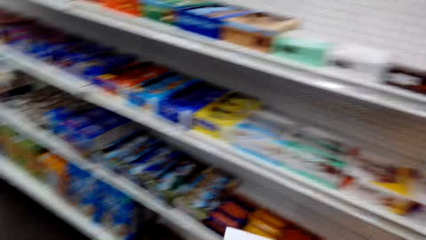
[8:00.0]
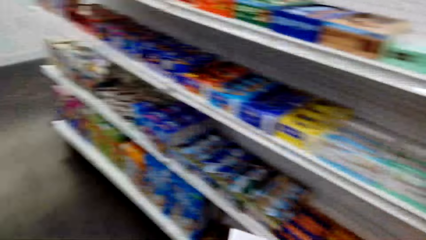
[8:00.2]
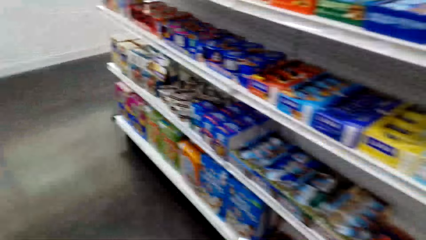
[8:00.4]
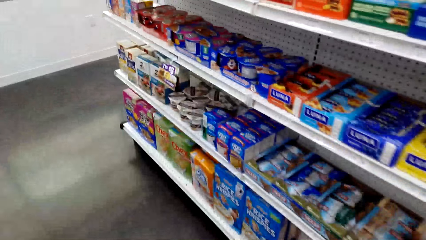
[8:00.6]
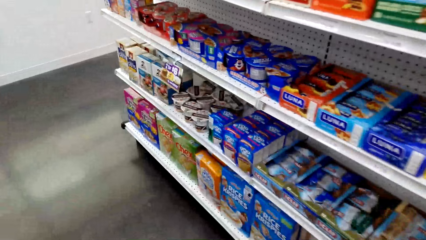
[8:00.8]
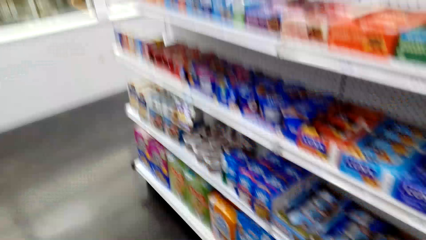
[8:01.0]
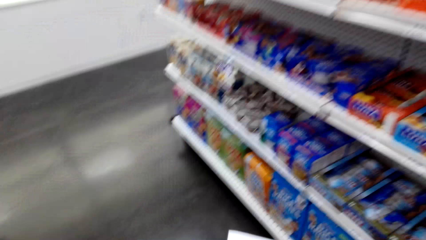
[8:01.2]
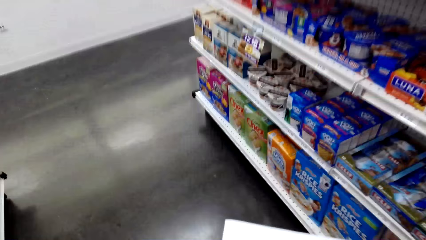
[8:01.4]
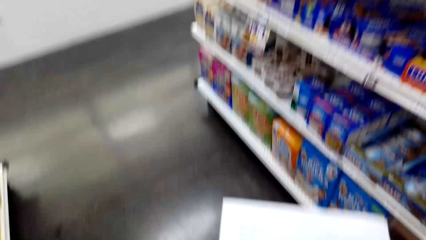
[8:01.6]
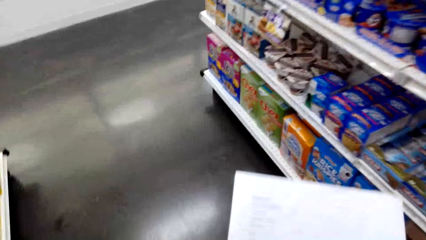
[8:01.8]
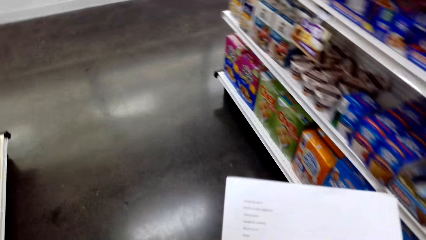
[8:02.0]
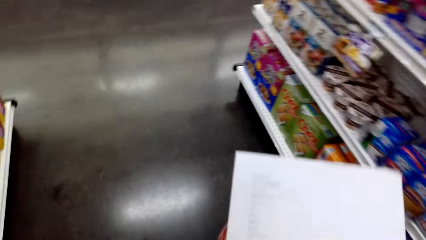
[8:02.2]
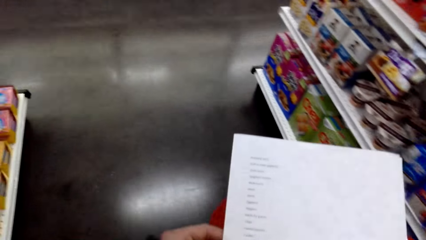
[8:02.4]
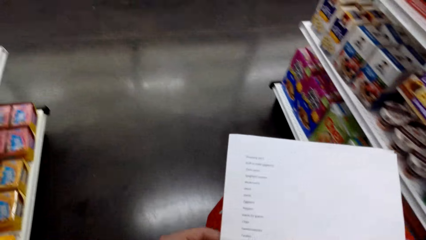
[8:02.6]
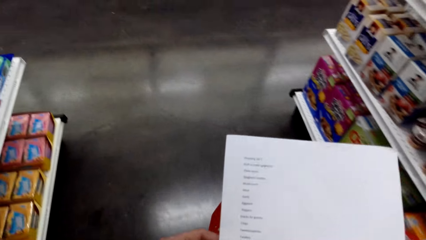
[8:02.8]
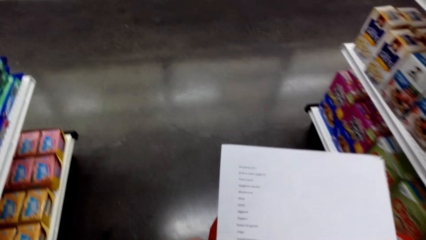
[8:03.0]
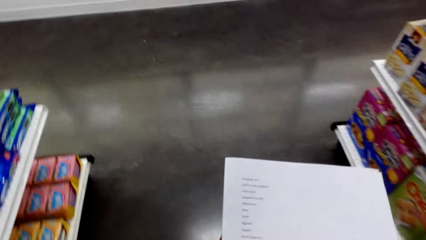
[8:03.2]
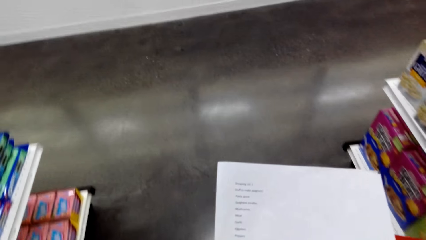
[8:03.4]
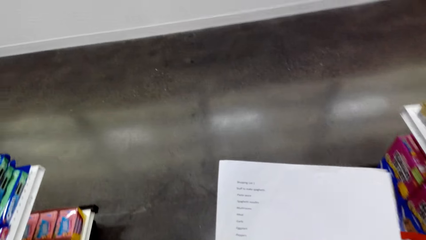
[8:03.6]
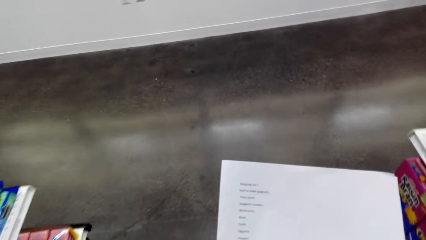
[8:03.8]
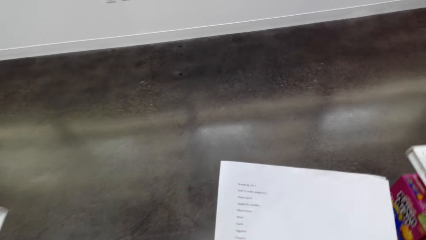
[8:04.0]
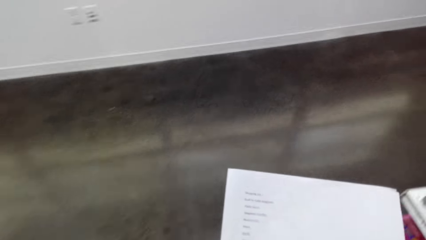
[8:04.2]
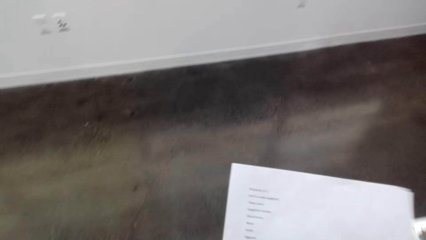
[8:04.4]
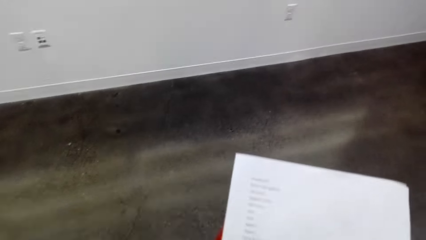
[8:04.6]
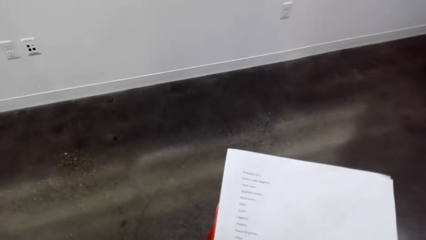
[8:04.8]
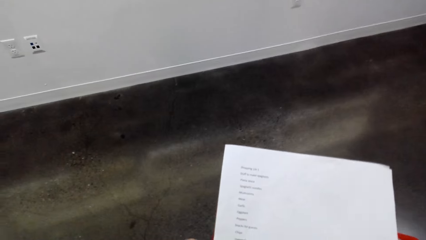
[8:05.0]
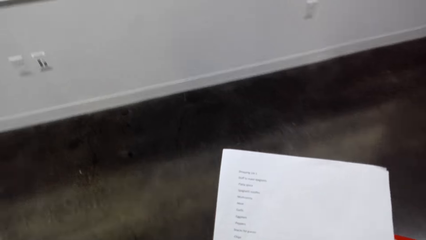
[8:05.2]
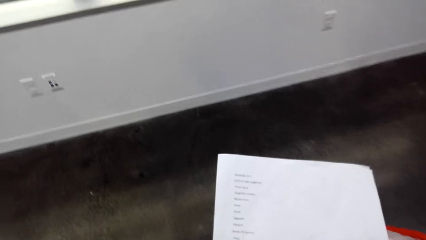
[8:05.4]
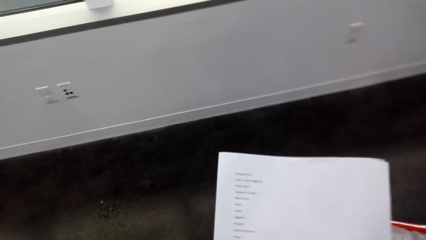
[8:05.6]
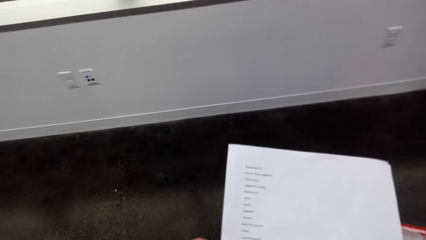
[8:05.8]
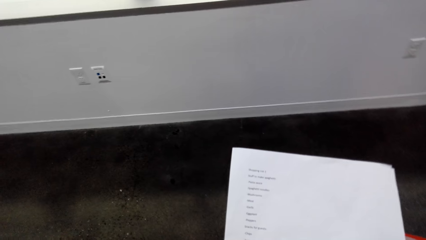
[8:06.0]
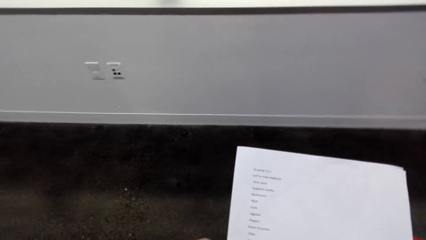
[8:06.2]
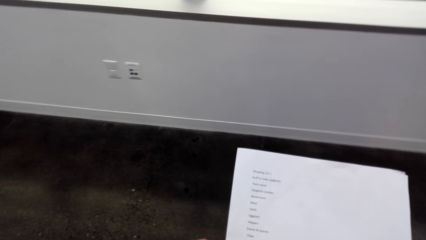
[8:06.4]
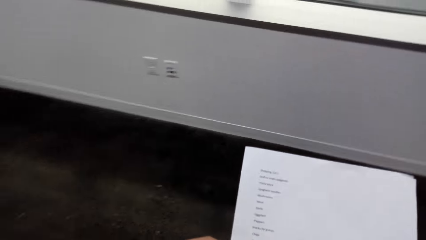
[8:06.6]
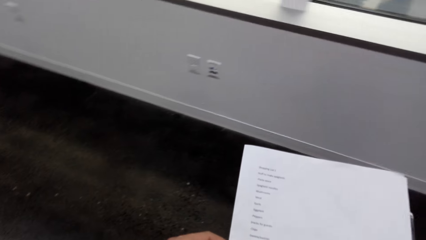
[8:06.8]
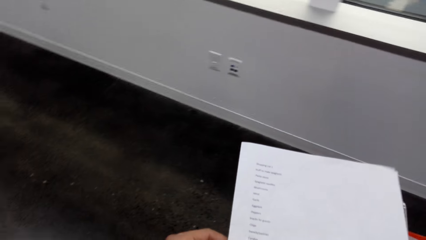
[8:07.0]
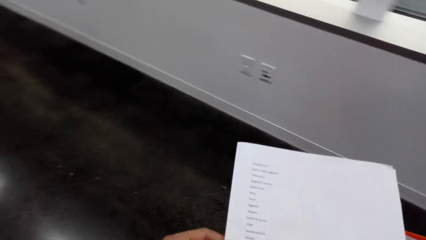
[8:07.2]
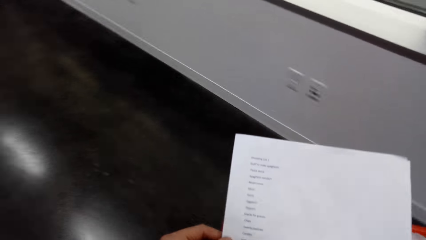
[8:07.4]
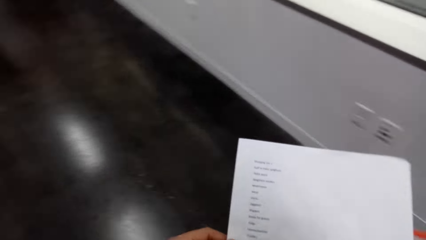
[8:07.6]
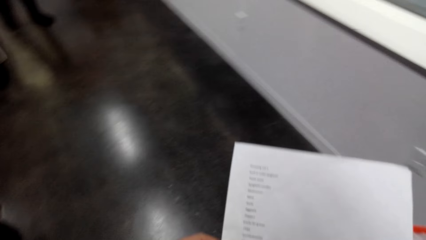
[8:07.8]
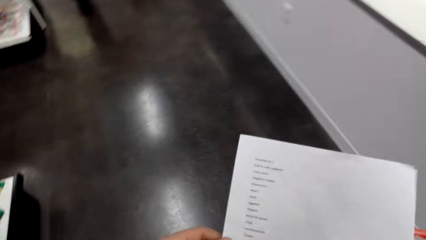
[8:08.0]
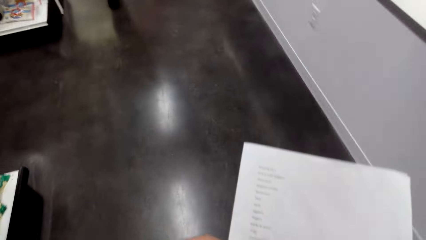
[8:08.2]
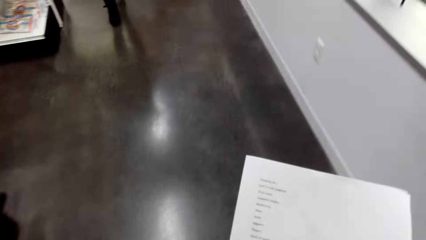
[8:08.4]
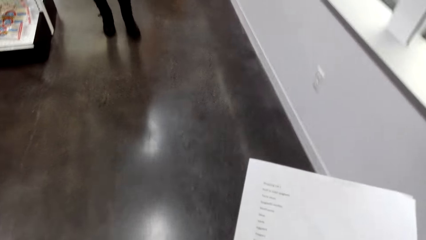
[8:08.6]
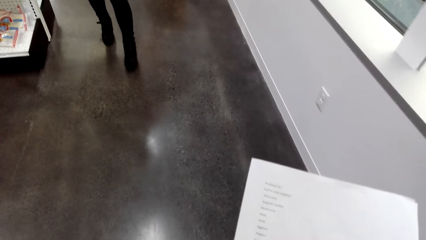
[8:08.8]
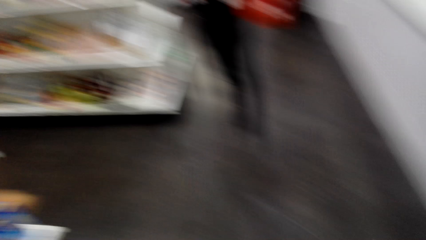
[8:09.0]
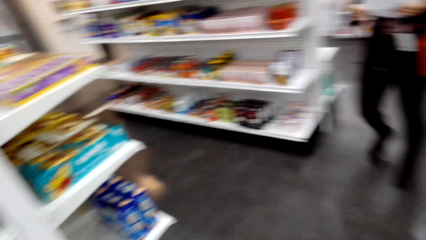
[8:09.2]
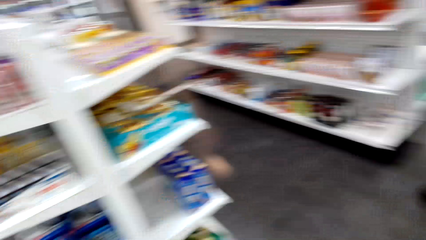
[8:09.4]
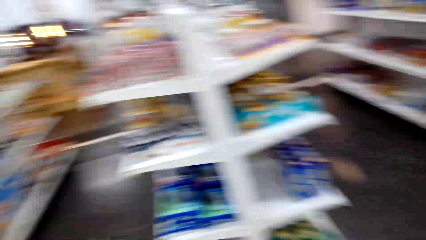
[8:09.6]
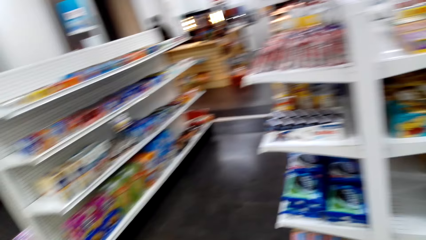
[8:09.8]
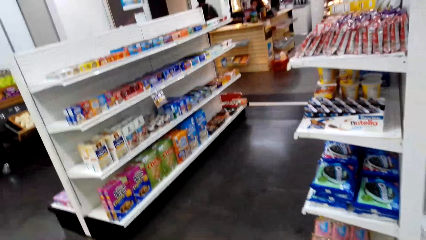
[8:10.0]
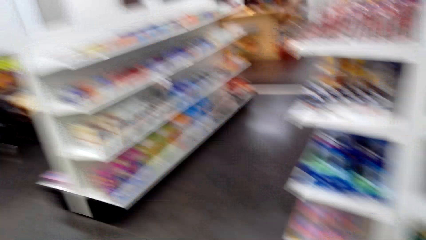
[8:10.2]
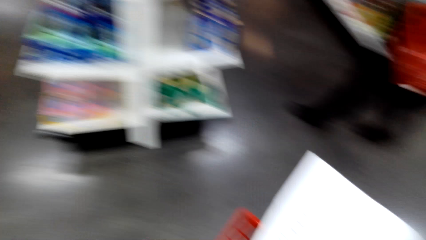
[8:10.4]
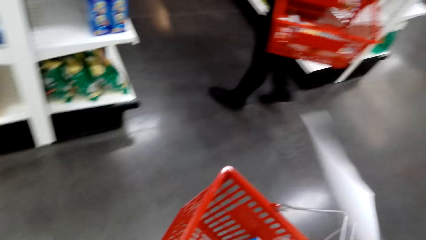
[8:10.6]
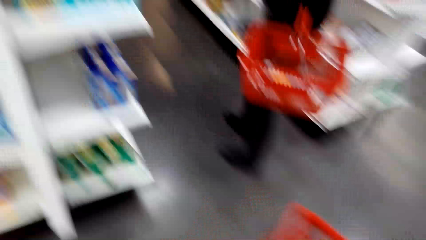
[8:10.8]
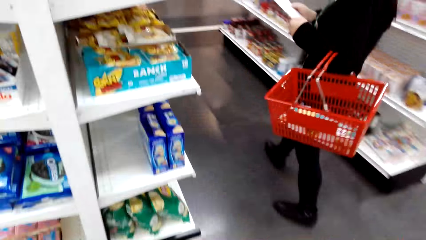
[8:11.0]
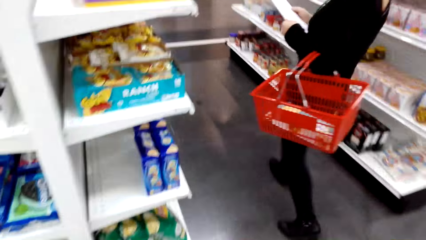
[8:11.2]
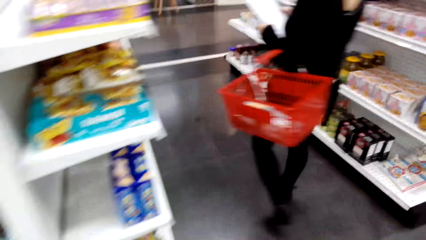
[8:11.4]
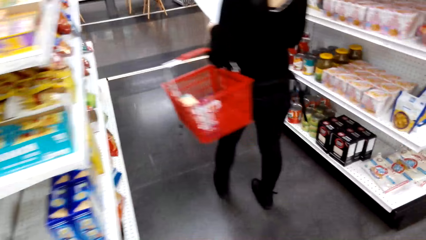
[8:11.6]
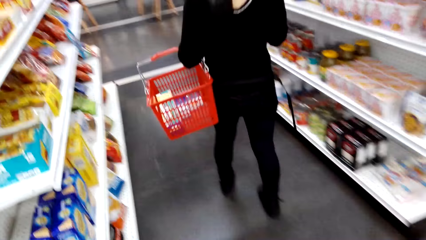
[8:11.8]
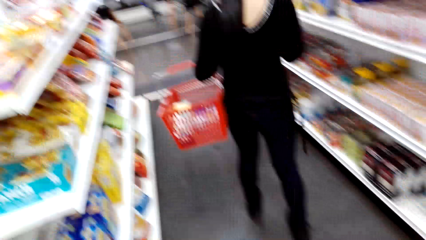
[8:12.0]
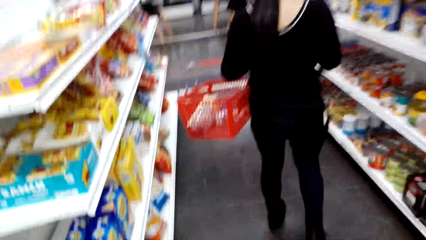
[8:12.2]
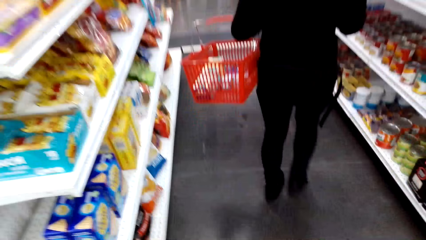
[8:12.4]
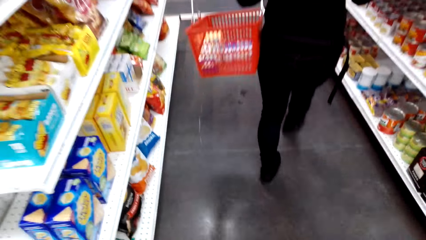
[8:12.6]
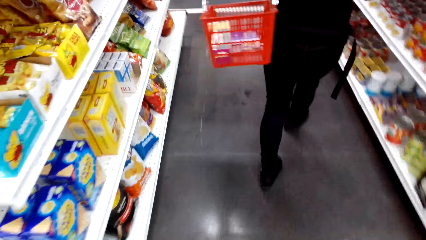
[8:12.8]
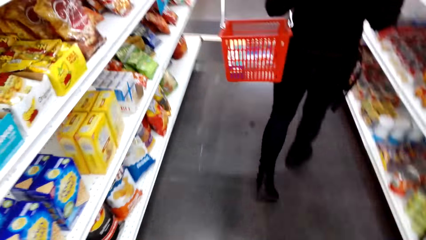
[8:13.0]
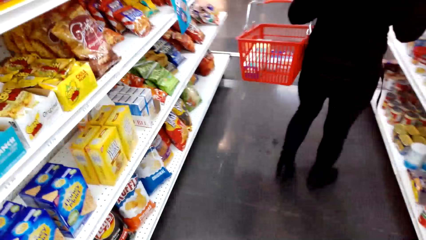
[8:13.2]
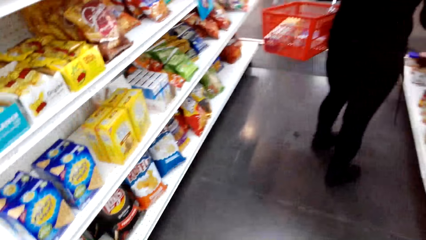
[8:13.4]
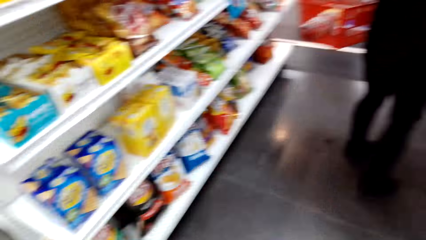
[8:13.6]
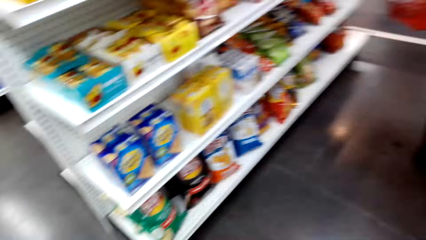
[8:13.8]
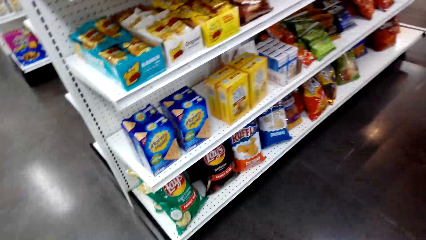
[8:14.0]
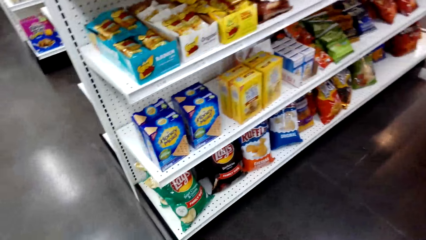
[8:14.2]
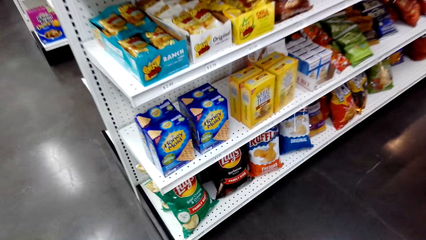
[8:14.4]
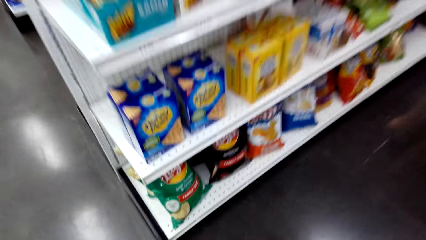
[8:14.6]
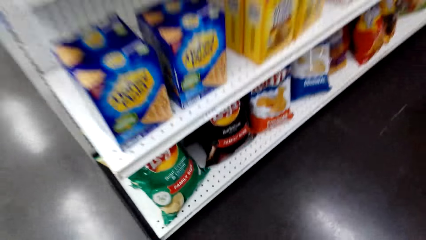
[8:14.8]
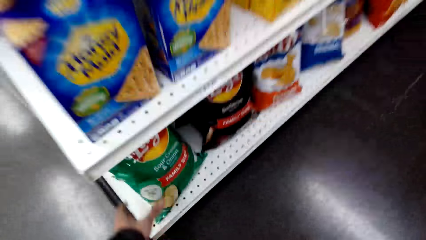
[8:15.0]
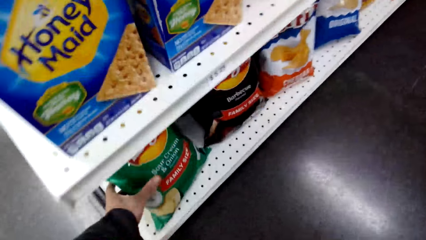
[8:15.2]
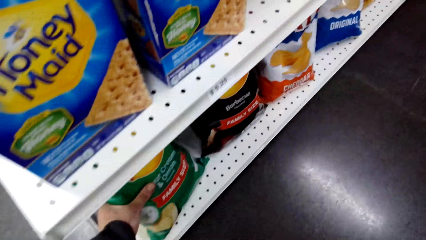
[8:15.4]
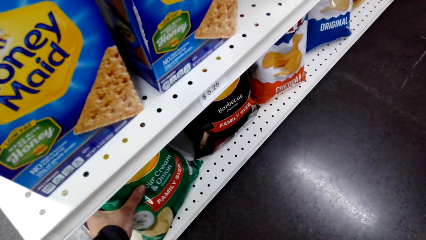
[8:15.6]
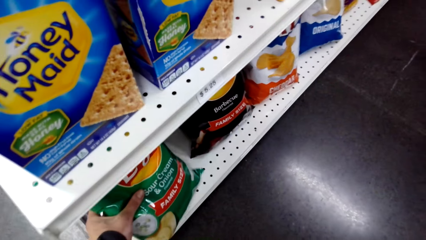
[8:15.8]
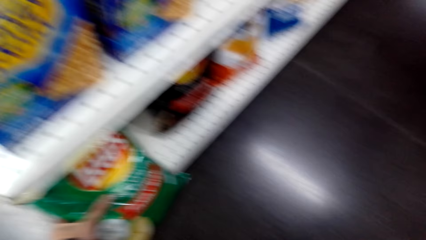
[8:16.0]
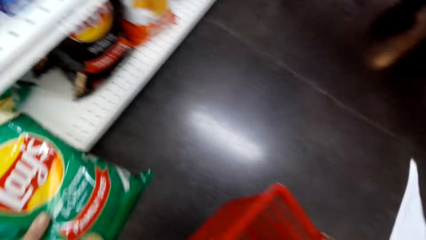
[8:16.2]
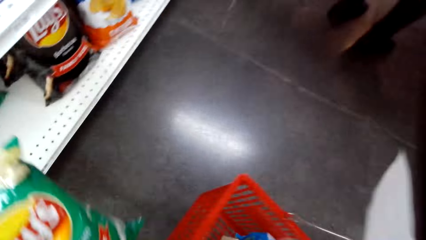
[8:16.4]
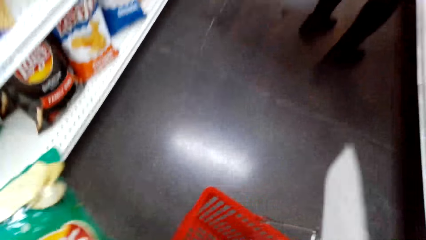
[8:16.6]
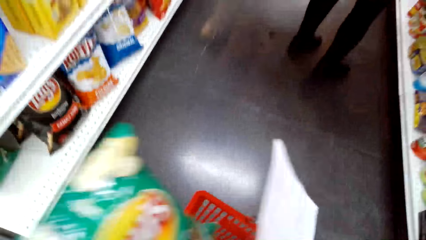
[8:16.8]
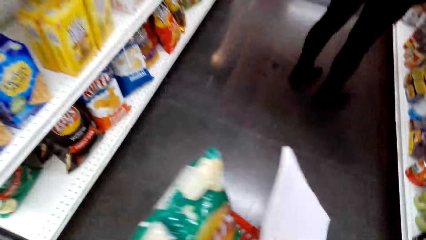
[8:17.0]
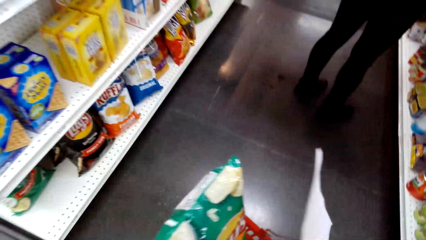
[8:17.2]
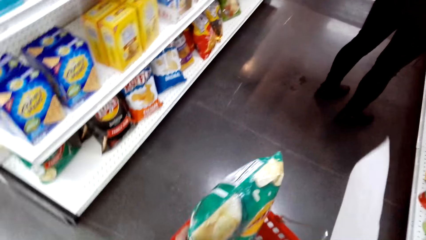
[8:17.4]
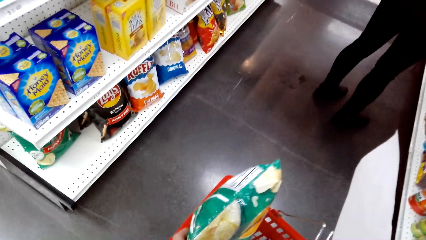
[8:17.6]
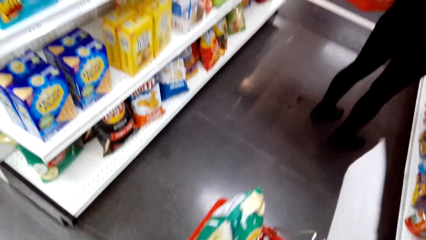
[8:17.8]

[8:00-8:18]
The camera wearer turns to the side. They hold a paper. They walk around. They turn around. A man walks around. The camera wearer turns to the side. They bend down. They hold a package. They take a sour cream onion and put it in a basket.
